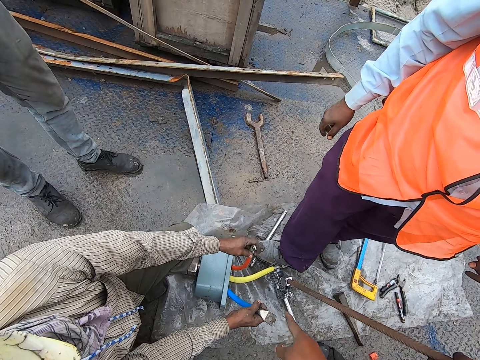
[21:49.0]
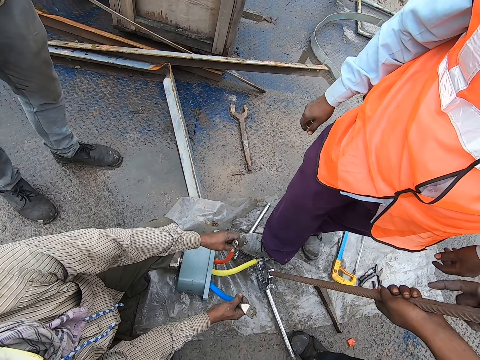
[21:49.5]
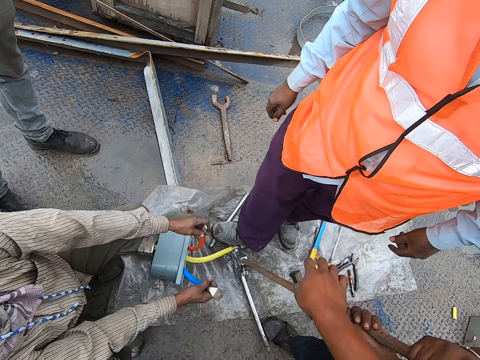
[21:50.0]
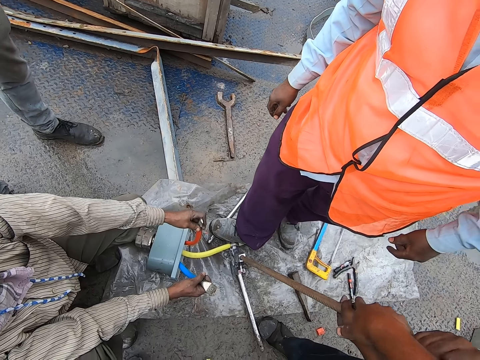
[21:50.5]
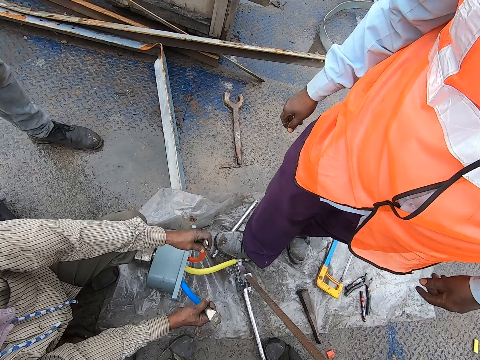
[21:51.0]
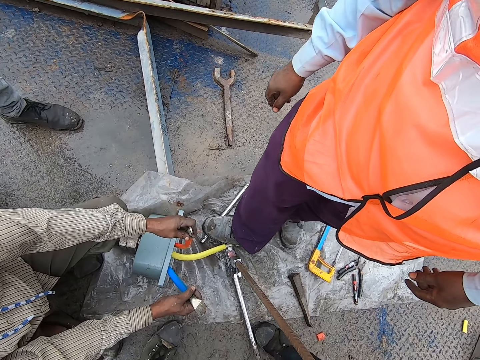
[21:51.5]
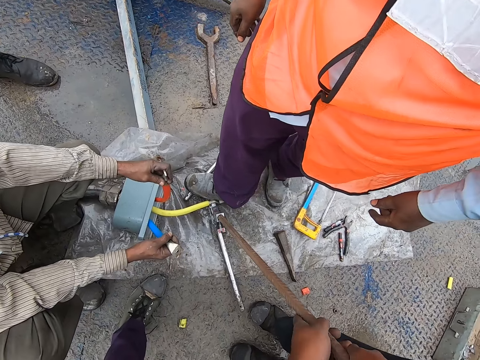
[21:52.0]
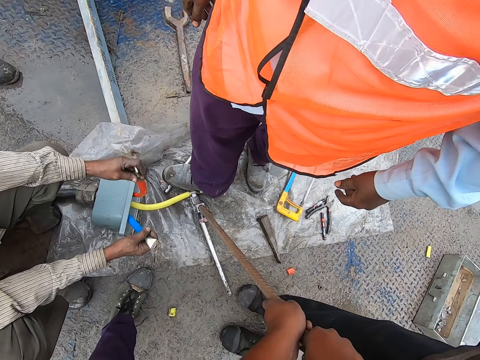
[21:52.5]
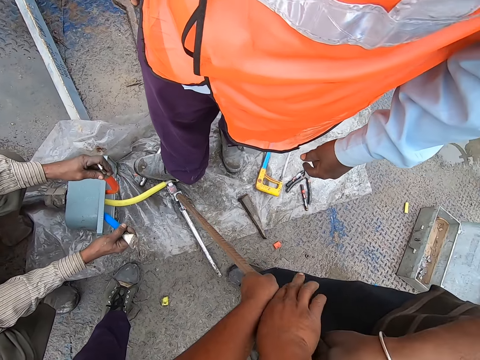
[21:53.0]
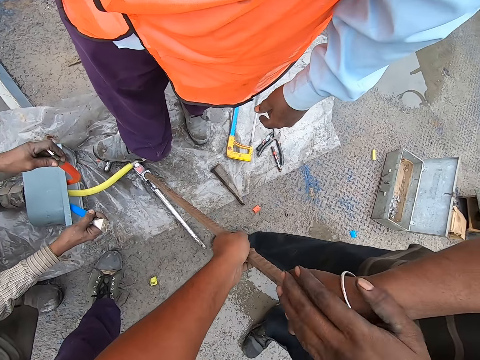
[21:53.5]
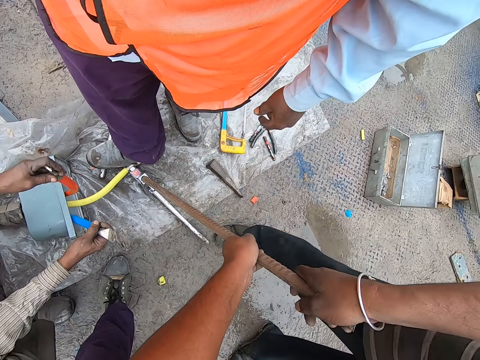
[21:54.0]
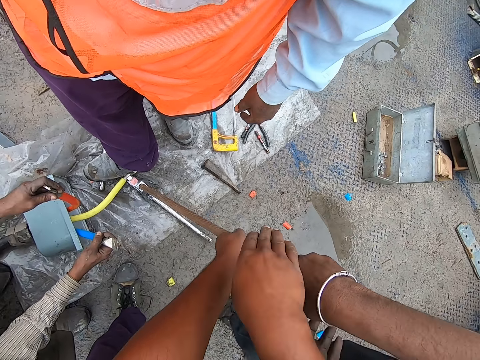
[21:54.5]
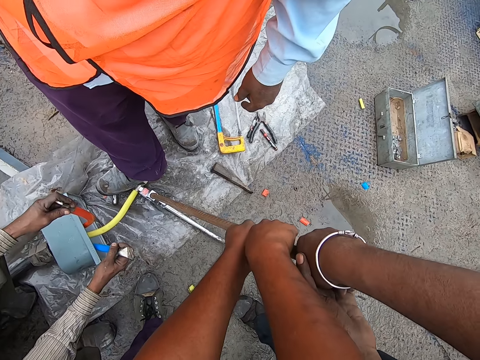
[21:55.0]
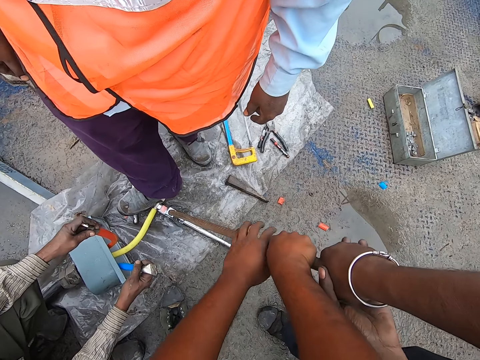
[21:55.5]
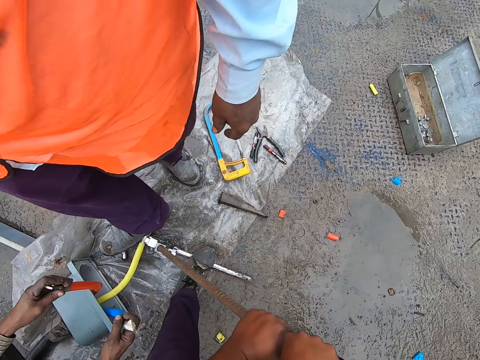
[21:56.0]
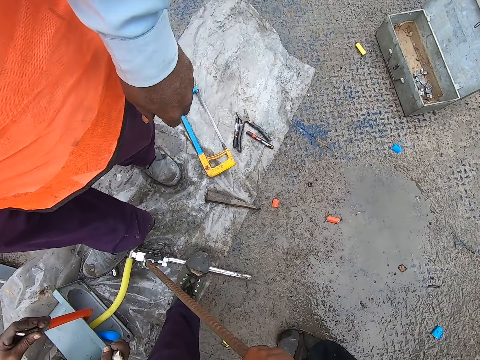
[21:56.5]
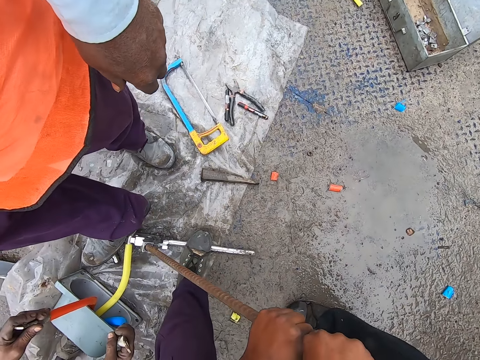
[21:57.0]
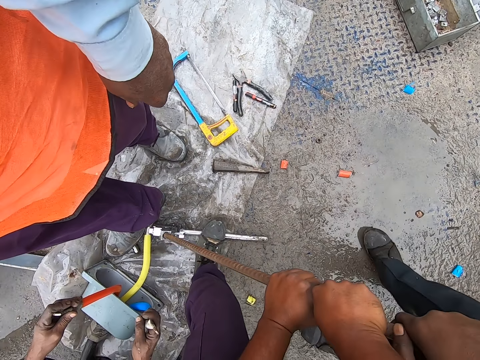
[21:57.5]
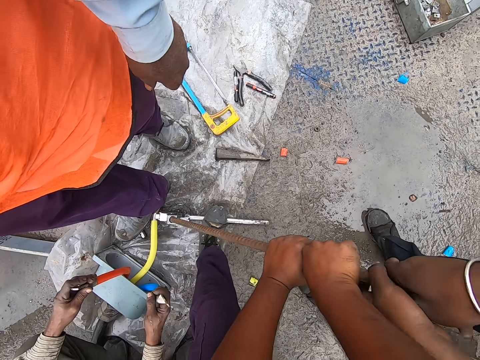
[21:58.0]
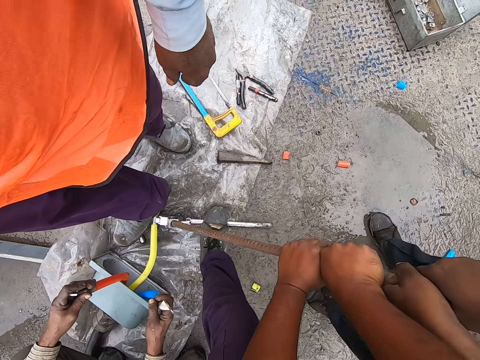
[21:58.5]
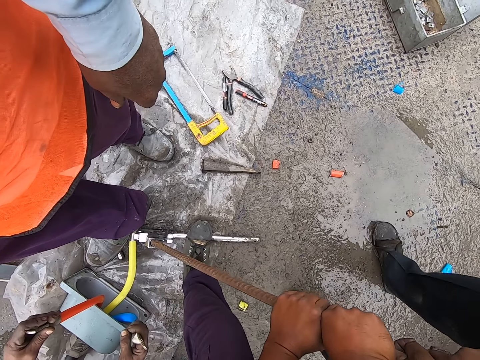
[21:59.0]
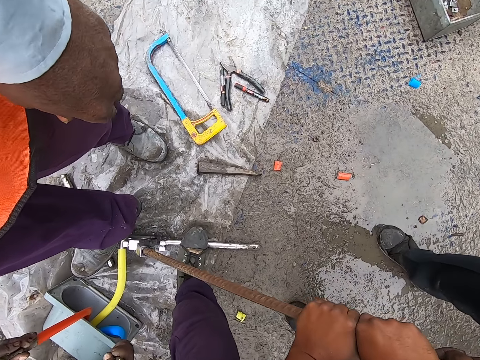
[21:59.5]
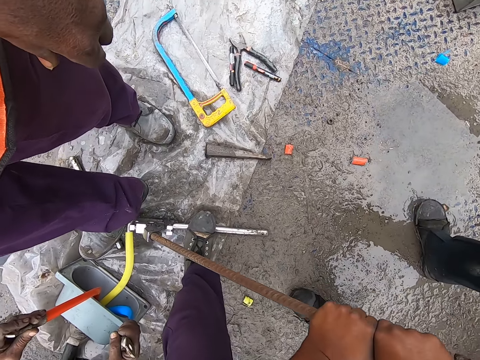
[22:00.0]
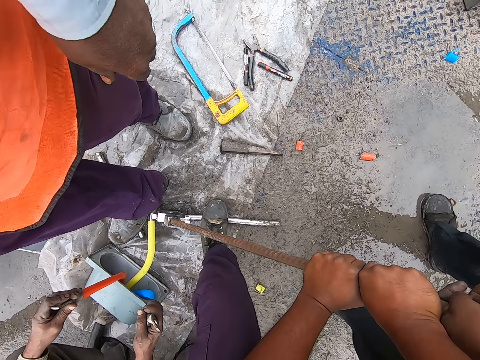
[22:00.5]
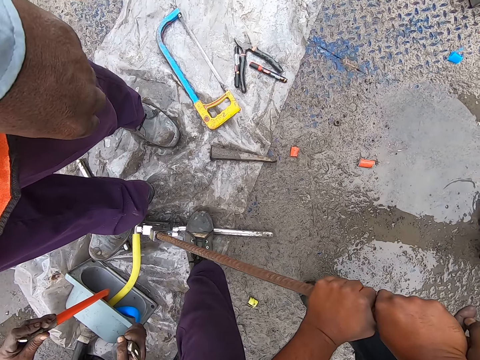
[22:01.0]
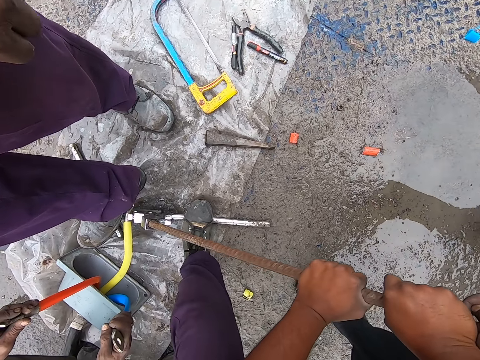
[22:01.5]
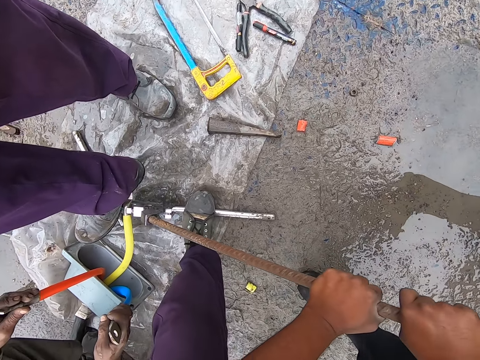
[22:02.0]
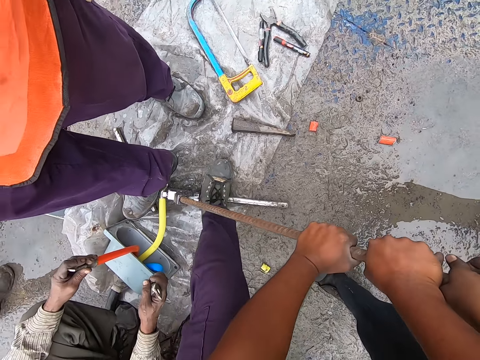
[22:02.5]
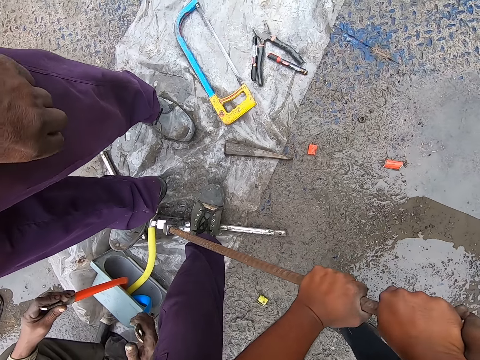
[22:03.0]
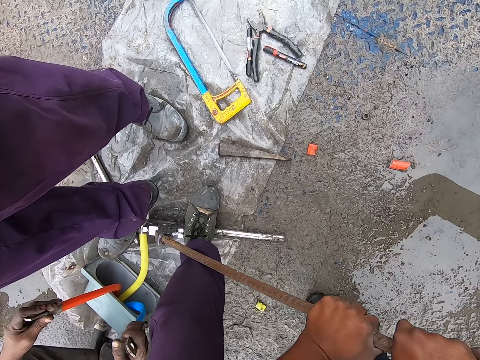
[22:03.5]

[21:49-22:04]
The camera wearer converses. They converse with a man. The man converses with the camera wearer. The camera wearer pushes down a metal rod. They press on the steel rod.

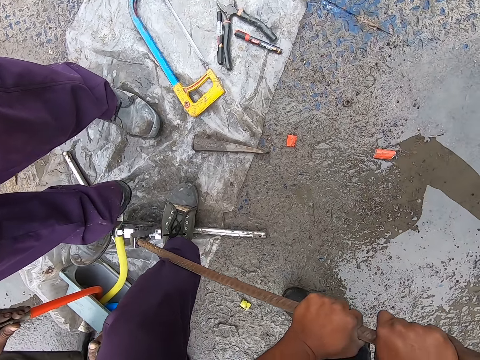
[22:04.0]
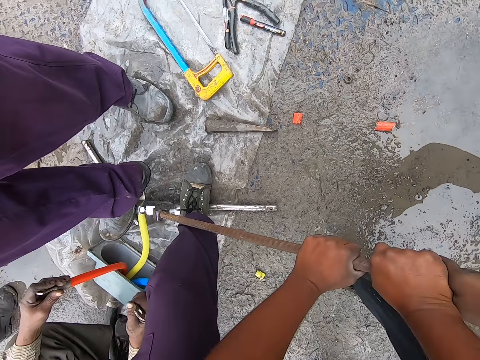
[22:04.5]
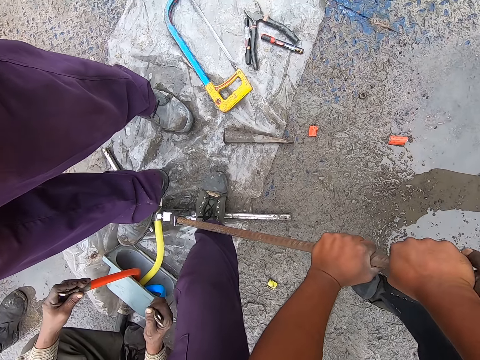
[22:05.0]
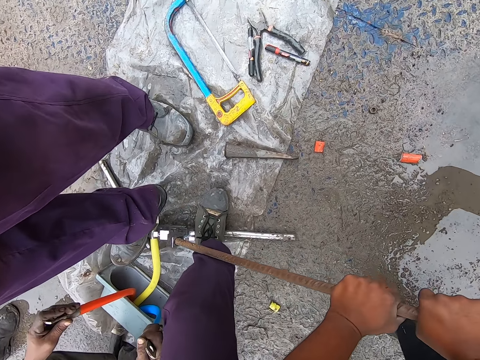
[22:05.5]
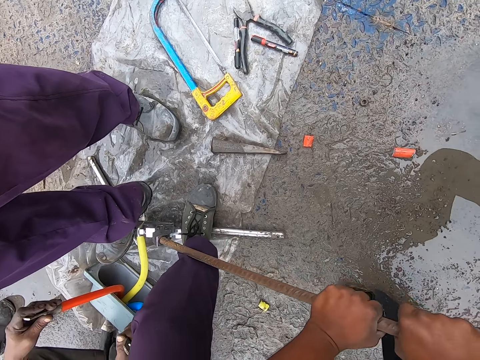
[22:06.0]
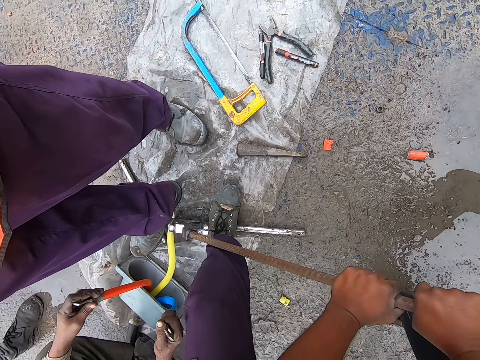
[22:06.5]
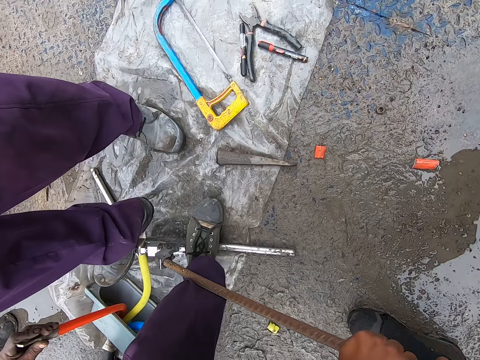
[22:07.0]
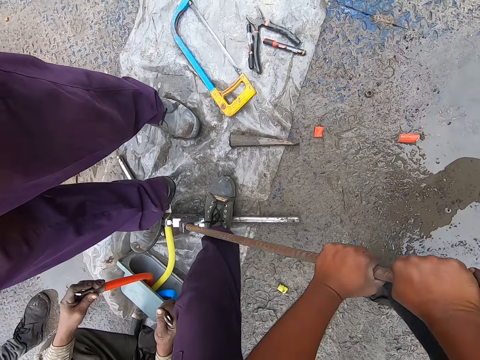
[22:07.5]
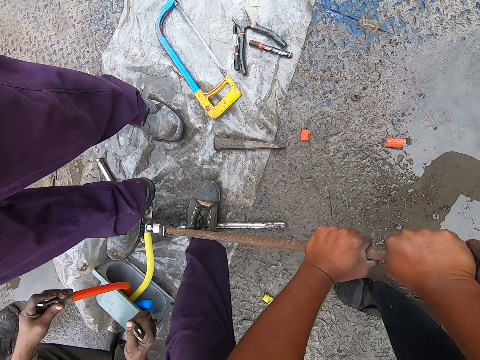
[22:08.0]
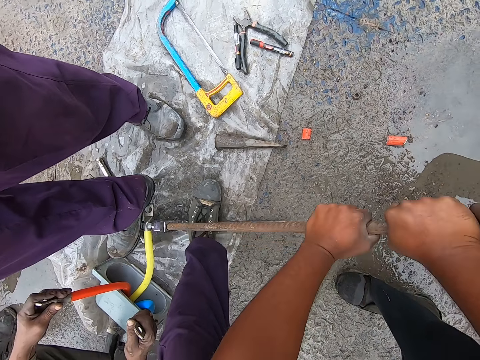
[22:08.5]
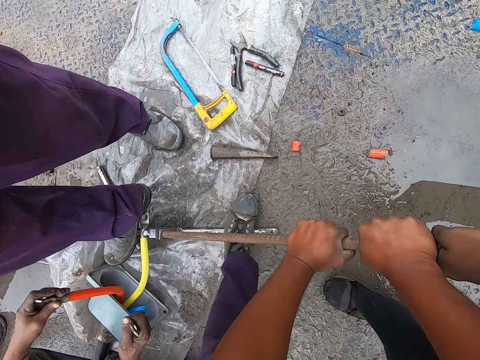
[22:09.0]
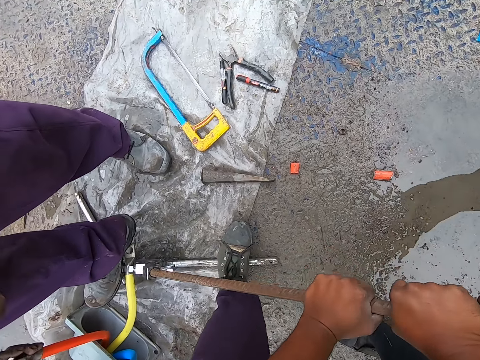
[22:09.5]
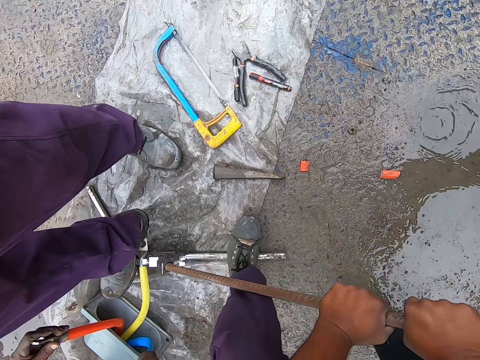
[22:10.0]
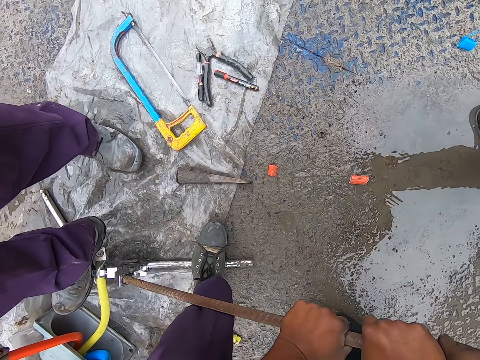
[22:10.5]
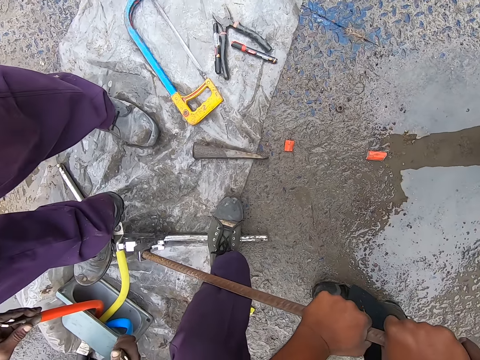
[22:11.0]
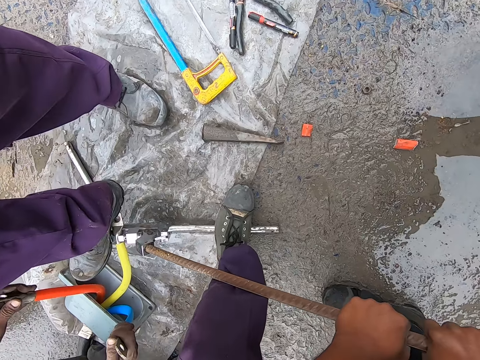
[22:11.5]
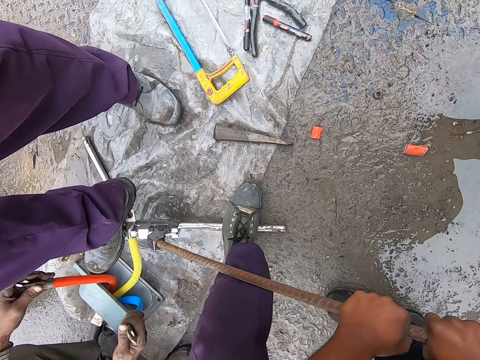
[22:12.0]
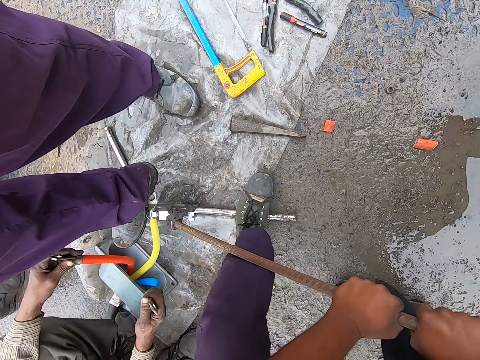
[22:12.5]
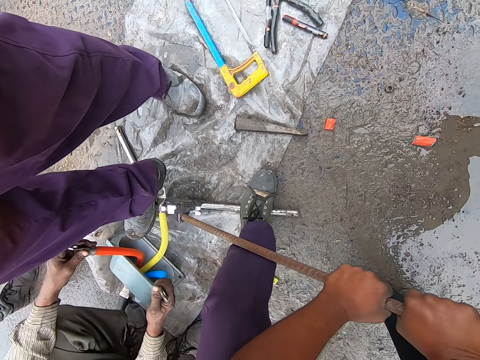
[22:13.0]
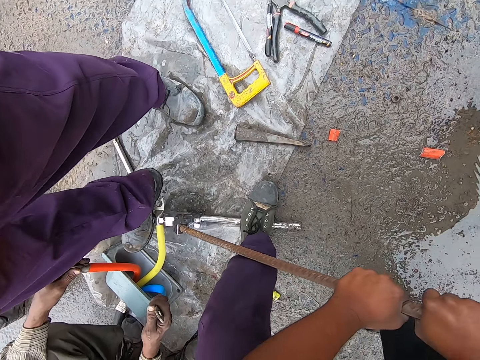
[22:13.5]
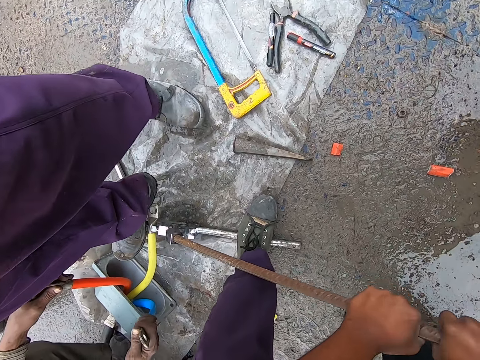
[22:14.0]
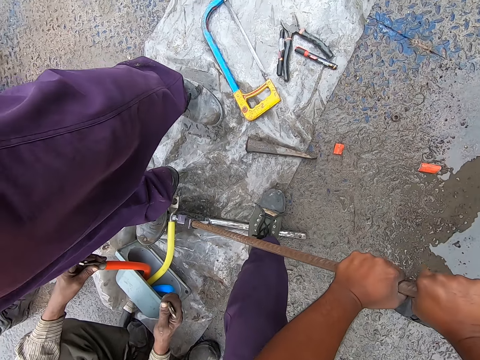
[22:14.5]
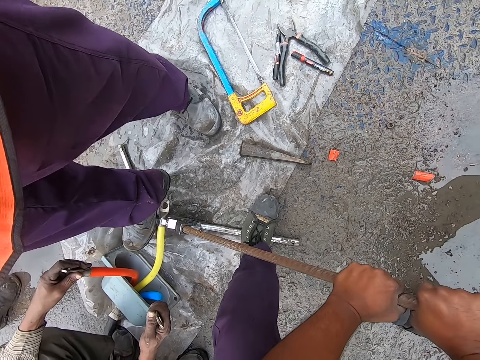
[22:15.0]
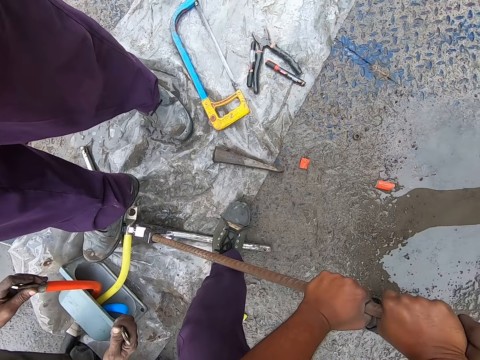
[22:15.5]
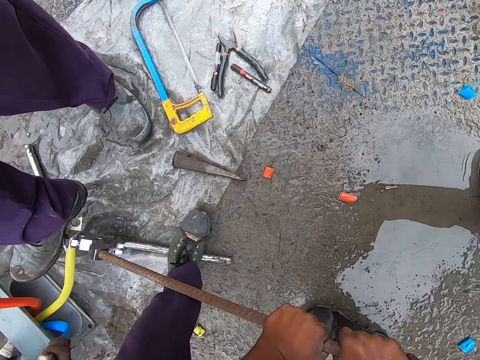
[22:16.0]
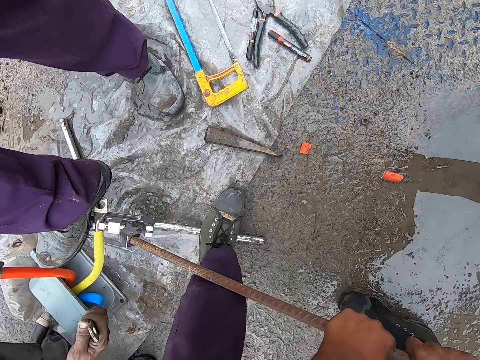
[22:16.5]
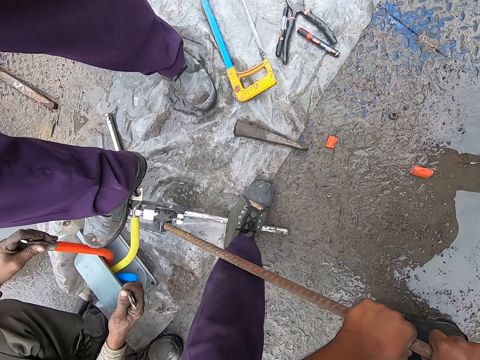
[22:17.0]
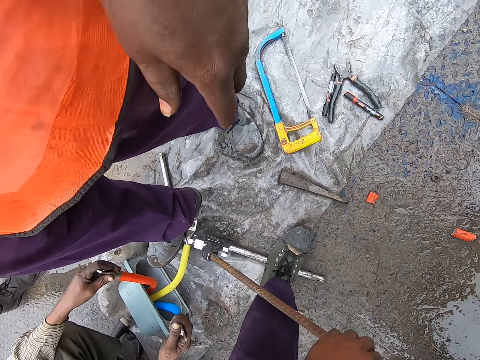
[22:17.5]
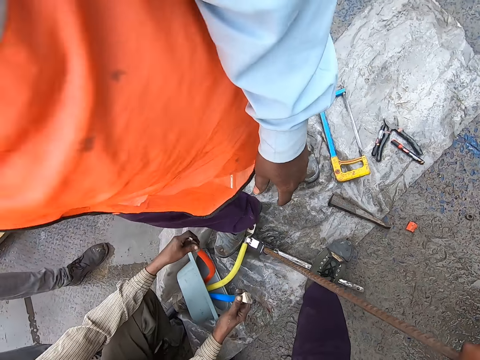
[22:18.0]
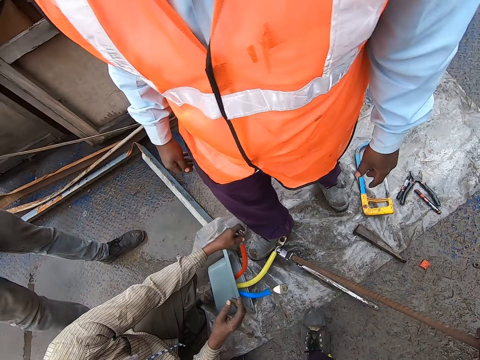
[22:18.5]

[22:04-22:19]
The camera wearer presses on the steel rod repeatedly. They converse.
